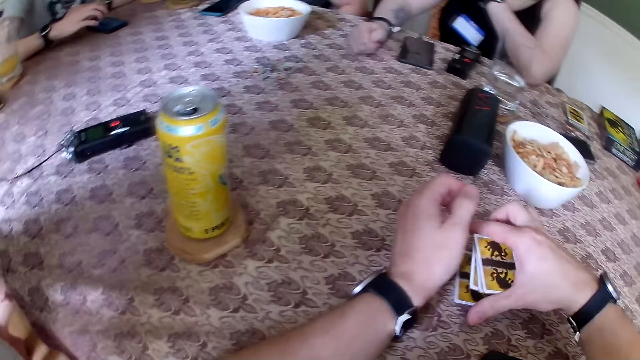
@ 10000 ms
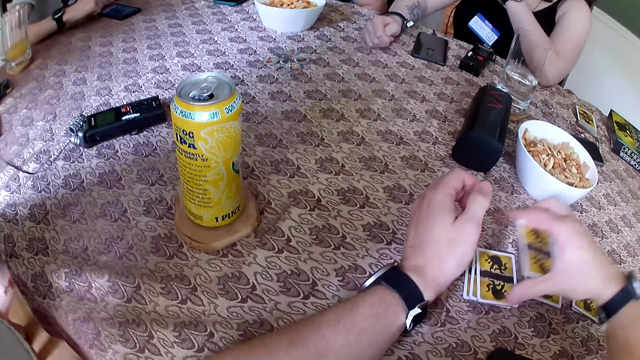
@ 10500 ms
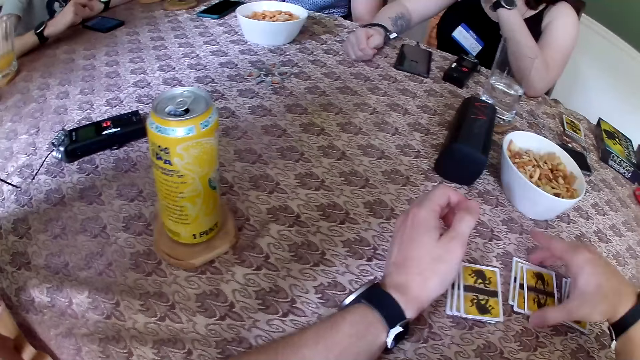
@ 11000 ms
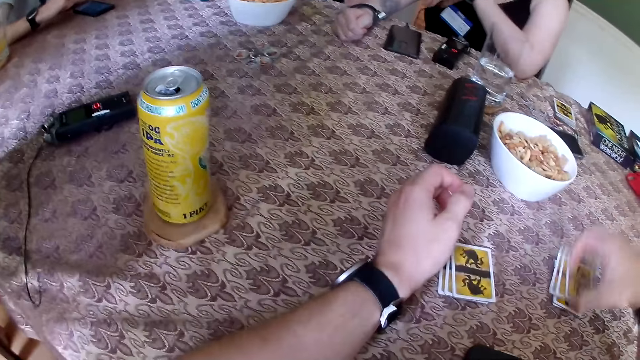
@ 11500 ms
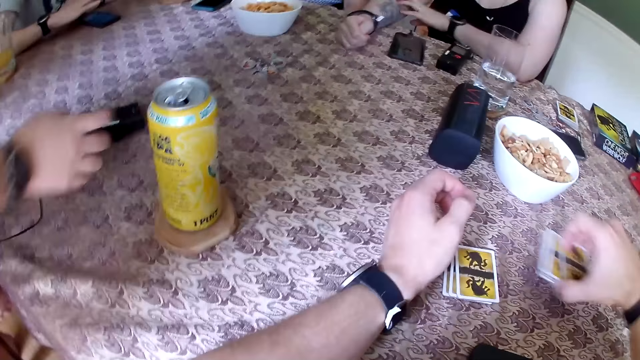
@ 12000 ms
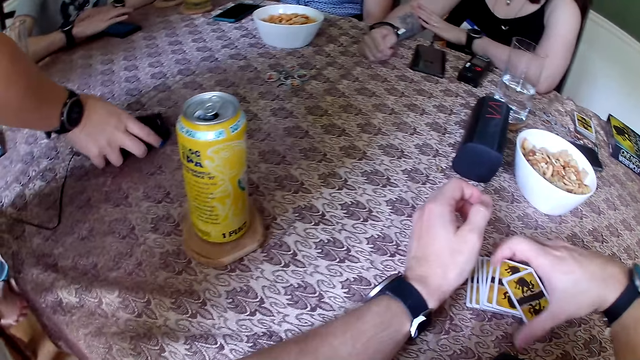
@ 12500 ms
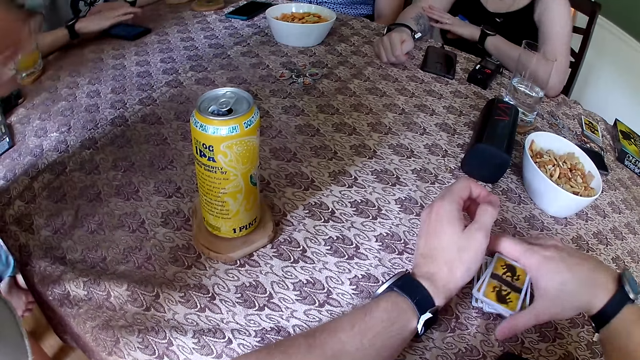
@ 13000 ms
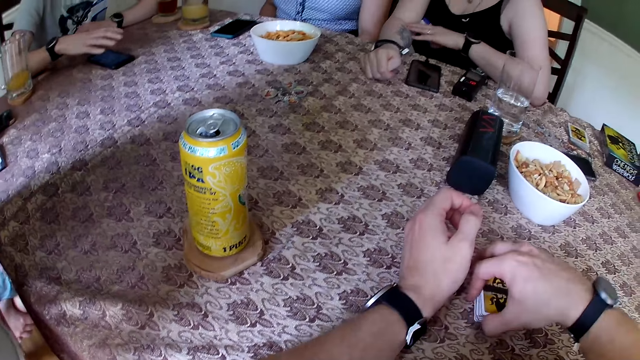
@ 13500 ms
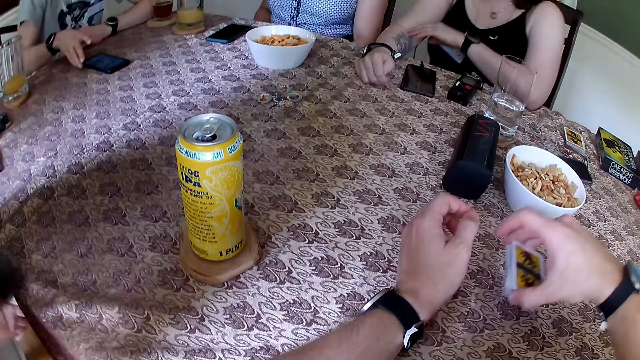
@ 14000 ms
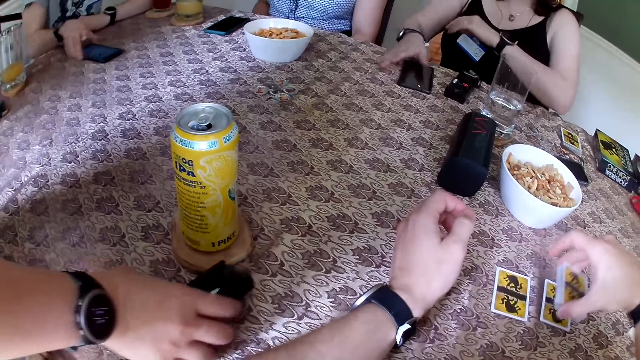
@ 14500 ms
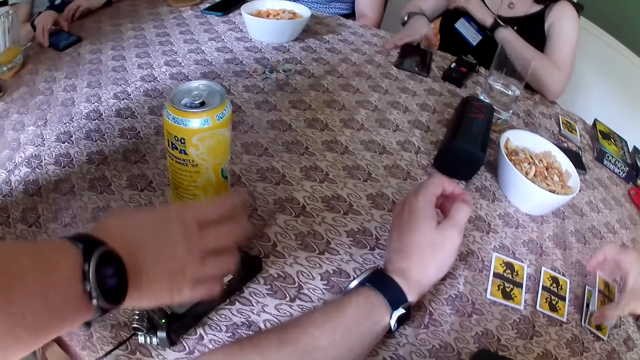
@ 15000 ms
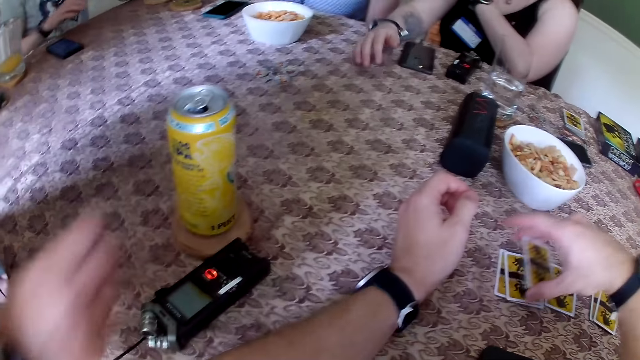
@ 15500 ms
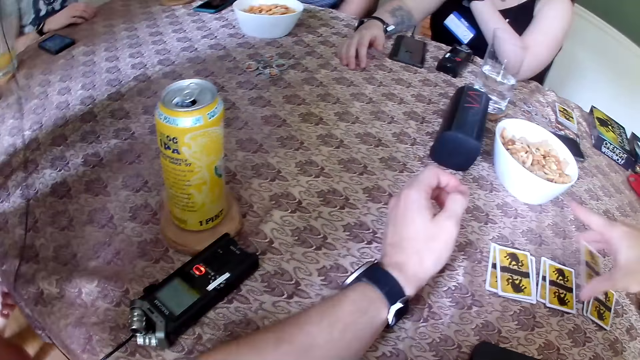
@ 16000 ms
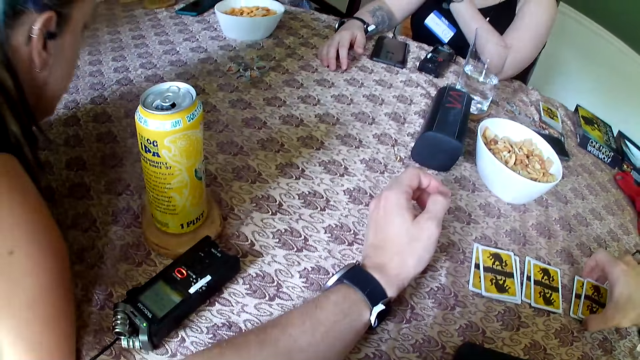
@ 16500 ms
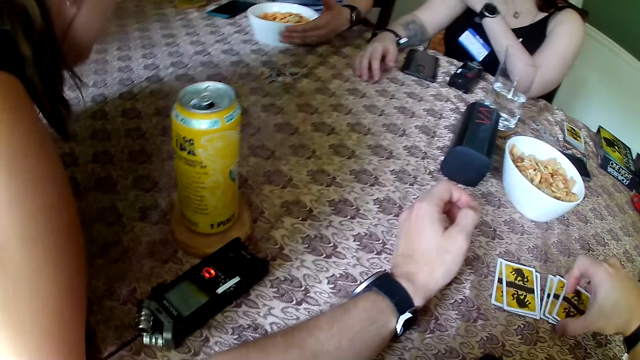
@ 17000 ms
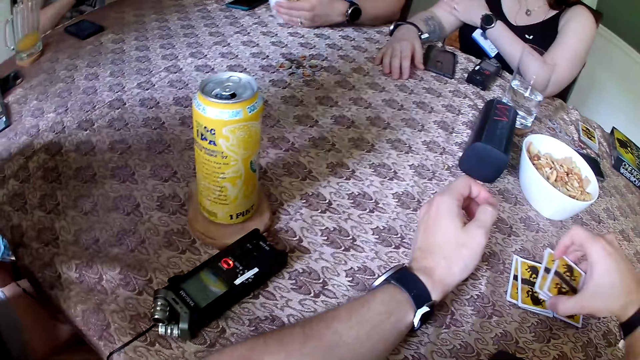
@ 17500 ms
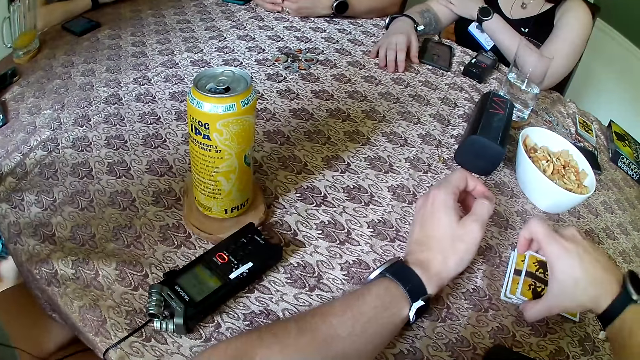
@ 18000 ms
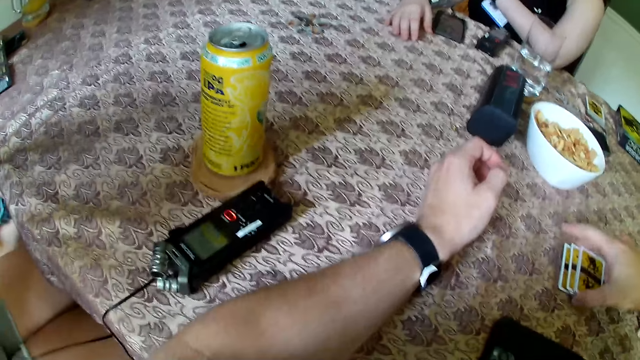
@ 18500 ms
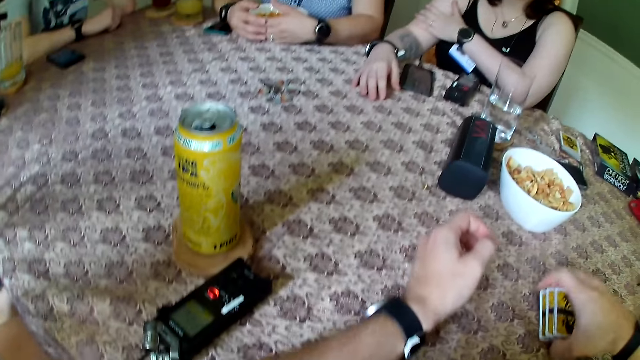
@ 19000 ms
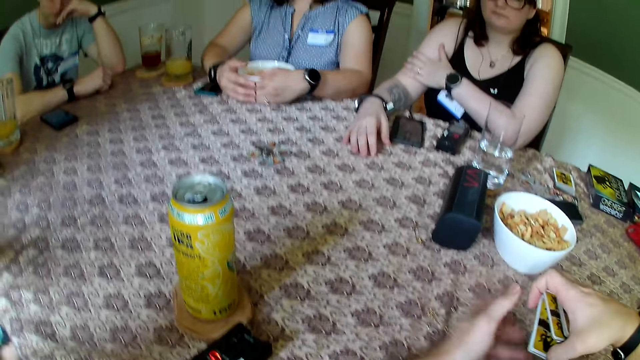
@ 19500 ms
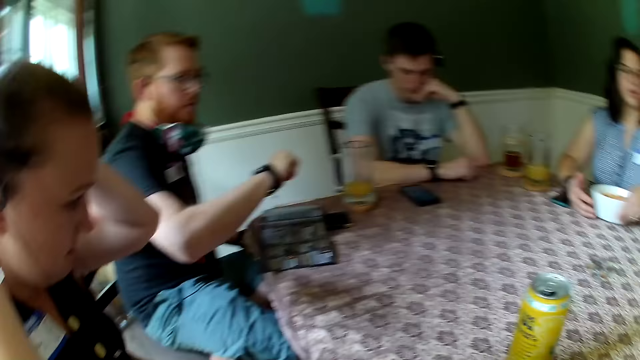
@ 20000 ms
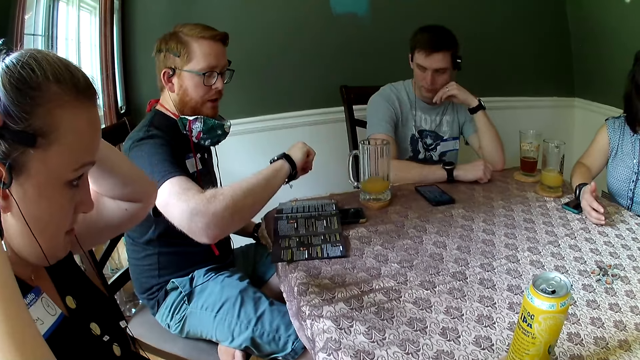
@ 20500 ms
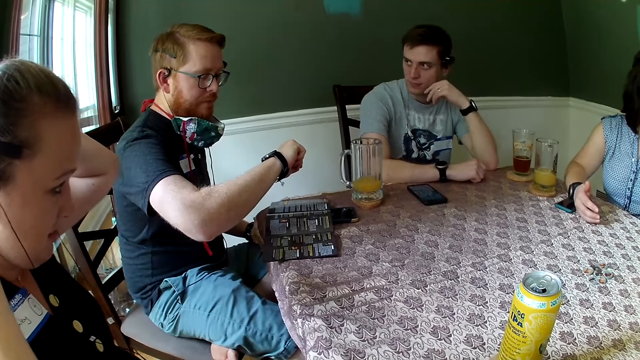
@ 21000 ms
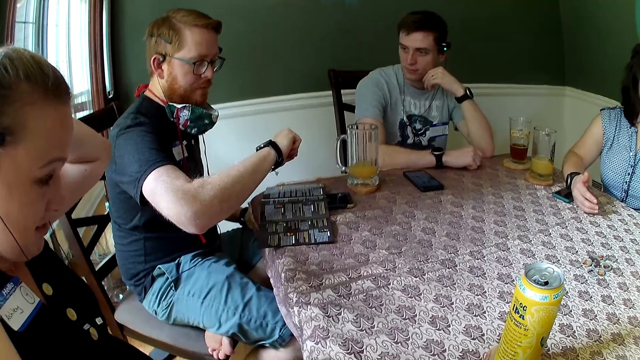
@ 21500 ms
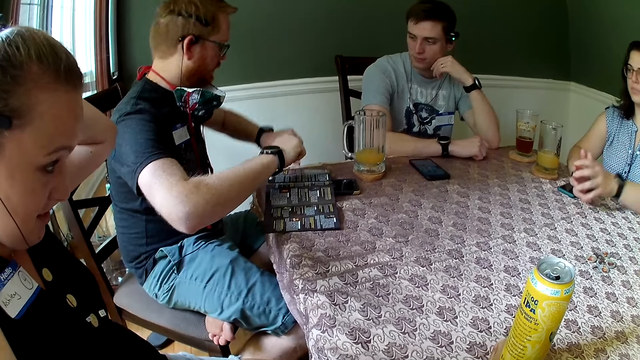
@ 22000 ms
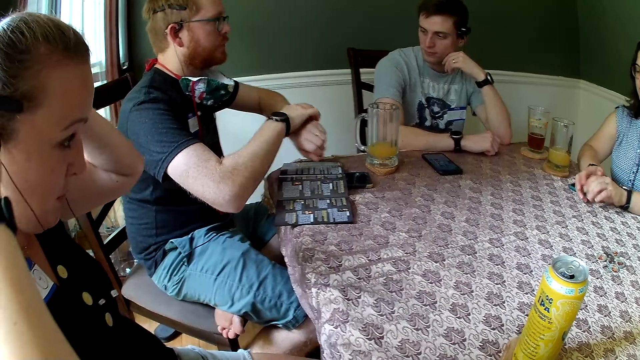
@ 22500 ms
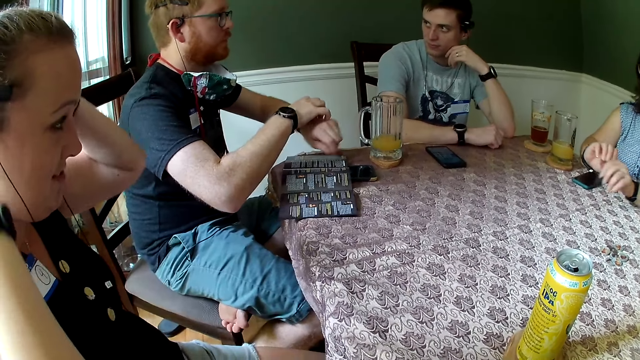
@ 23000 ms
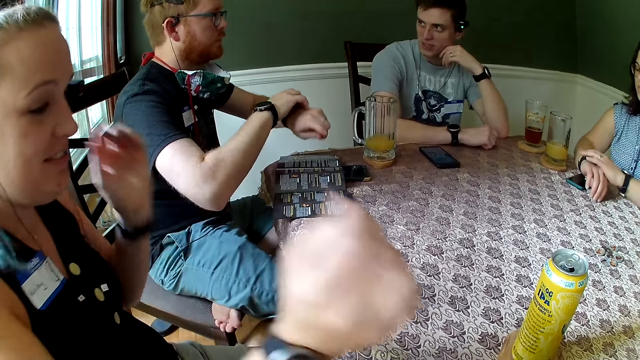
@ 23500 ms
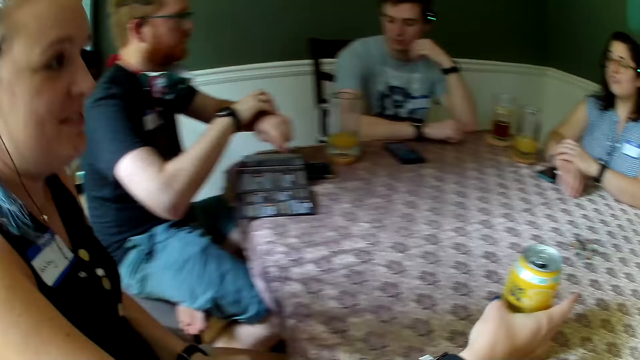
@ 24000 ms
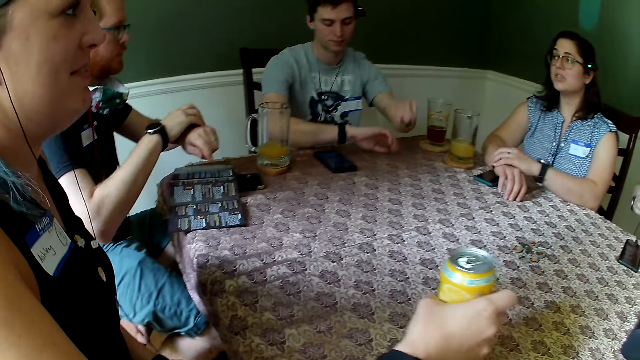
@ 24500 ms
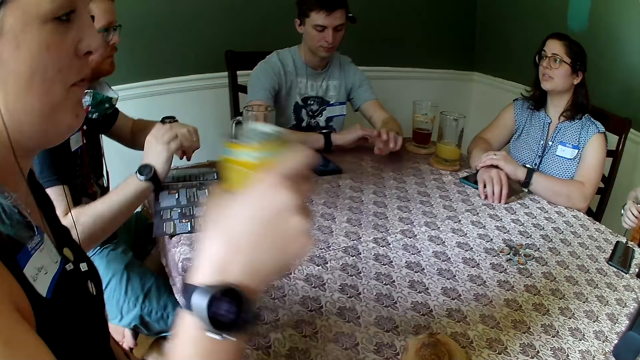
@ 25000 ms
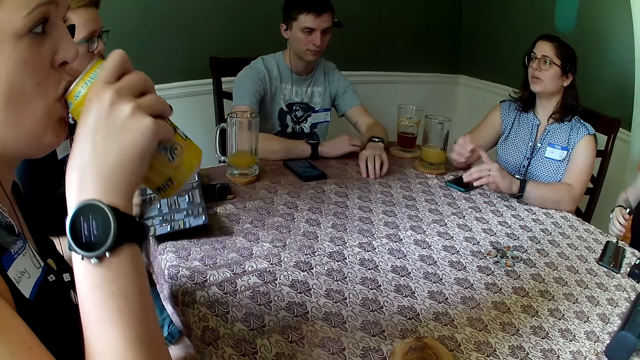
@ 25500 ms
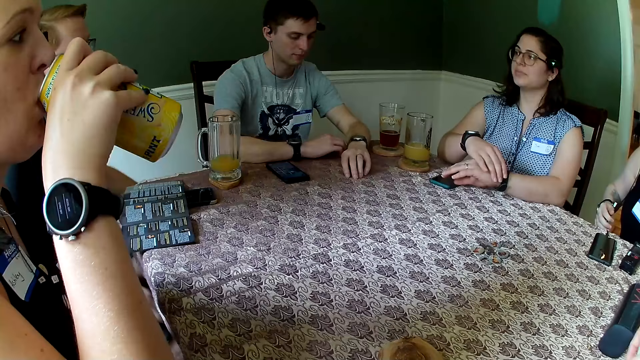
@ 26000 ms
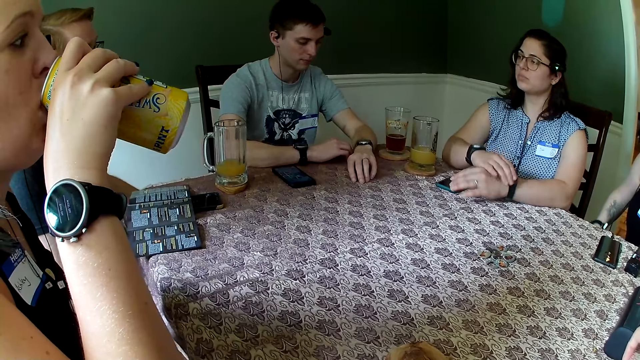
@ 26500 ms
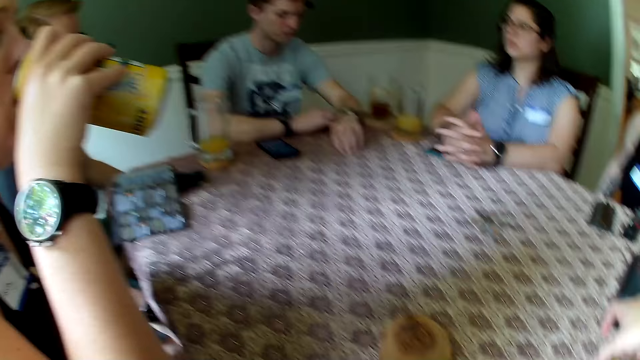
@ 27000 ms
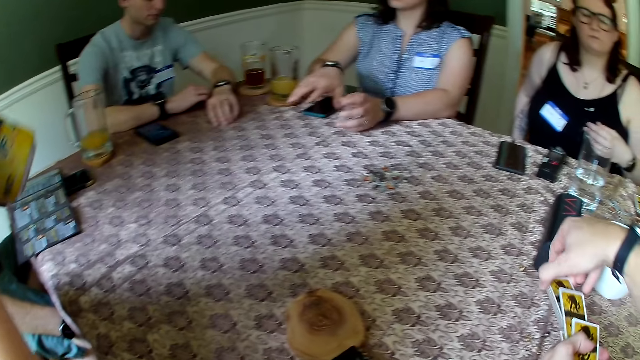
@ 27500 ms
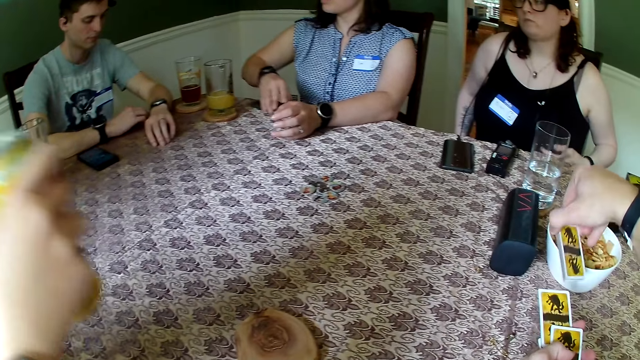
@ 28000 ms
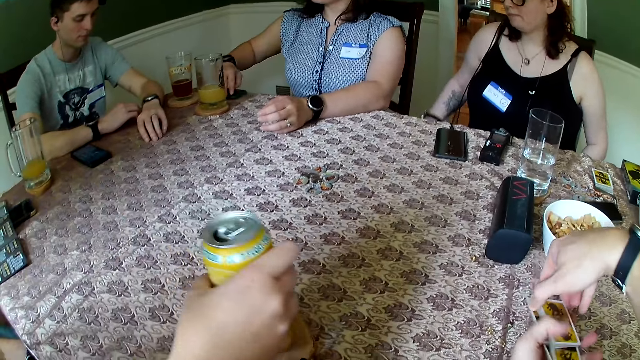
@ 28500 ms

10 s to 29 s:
The camera wearer puts the cards together. A woman picks a phone from the table with her right hand. A man adjusts the phone on the table with his left hand. The camera wearer places the cards on the table. The woman drops the phone on the table with her right hand. Another woman operates the phone on the table with her right hand. The camera wearer puts the cards together. A third woman adjusts a plate on the table with her left hand. A woman drinks from a can. The first woman picks the can from the table with her right hand. The camera wearer puts the can on the table. The third woman adjusts the phone on the table with her right hand.

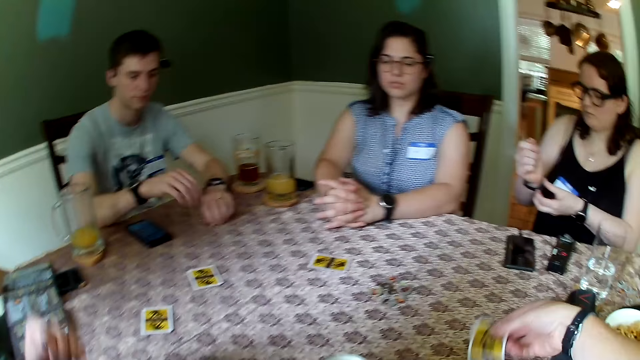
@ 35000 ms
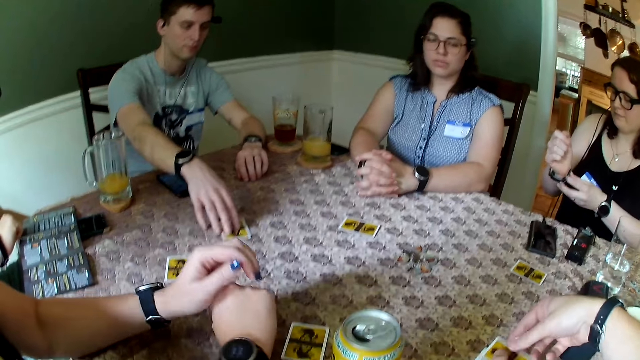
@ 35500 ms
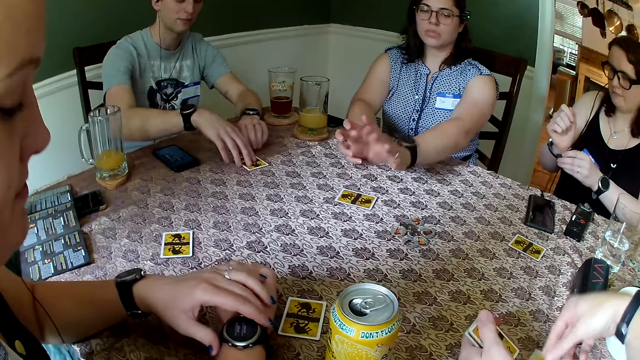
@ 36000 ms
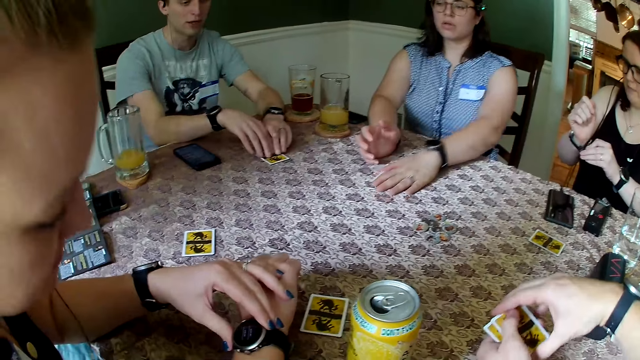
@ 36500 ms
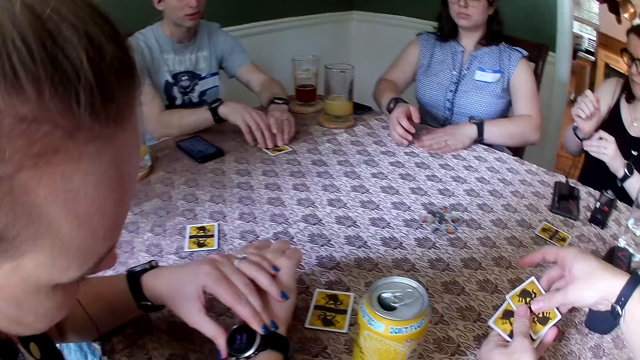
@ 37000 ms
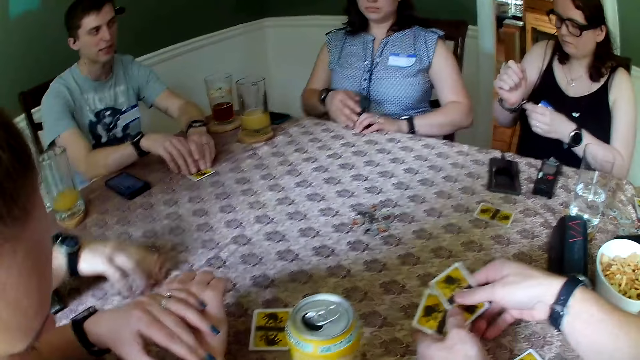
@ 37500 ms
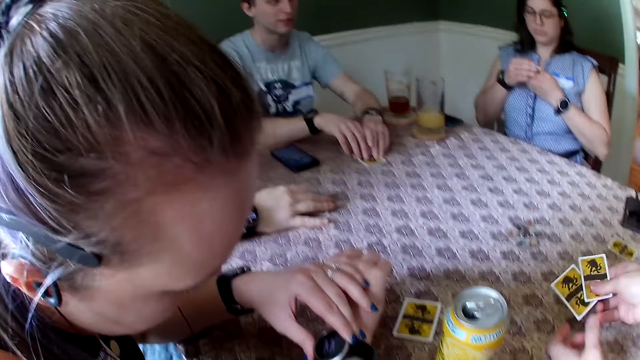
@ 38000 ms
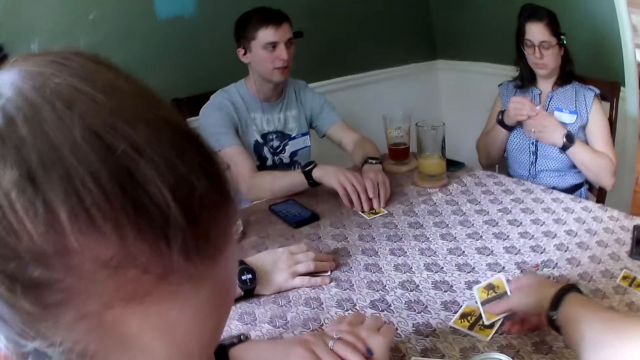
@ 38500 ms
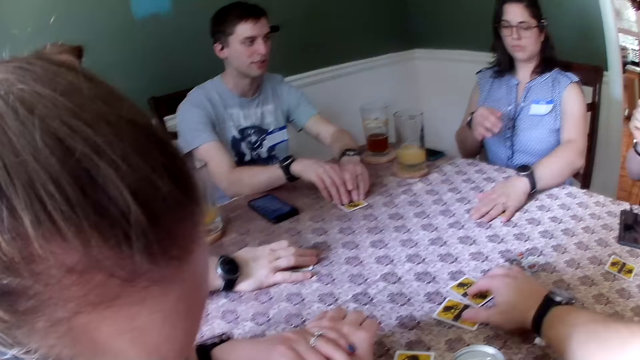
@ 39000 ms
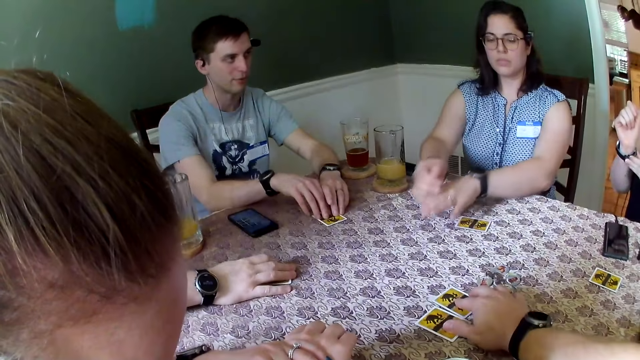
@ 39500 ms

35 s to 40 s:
The camera wearer tosses a card on the table with his right hand. A man touches the card on the table with both hands. The camera wearer drops a card on the table with his right hand. A woman adjusts the card on the table with her left hand and picks the card from the table with her left hand. Another man adjusts the card on the table with his right hand. The camera wearer puts the two cards at the center of the table with his right hand. The woman drops the card on the table with her left hand.
